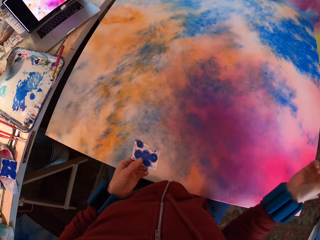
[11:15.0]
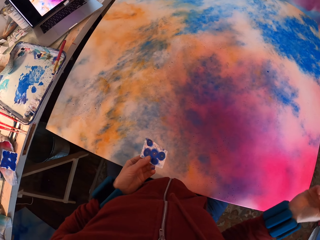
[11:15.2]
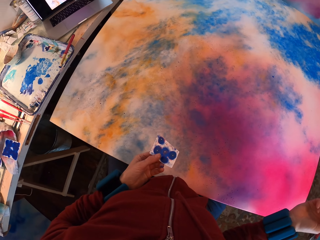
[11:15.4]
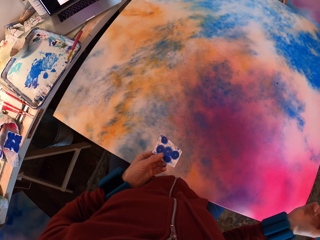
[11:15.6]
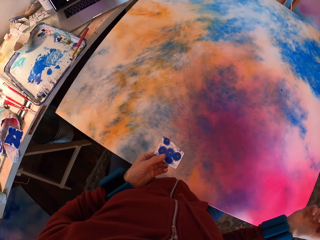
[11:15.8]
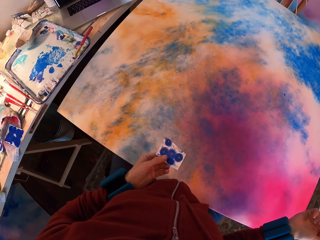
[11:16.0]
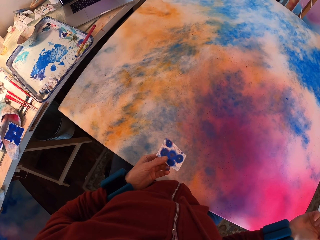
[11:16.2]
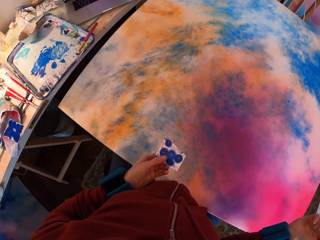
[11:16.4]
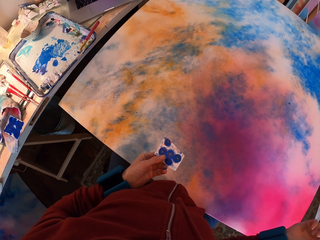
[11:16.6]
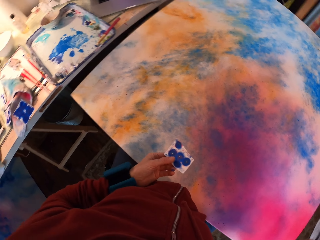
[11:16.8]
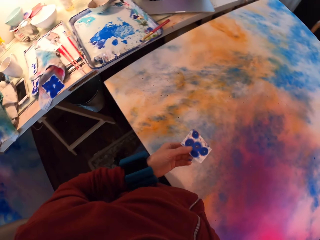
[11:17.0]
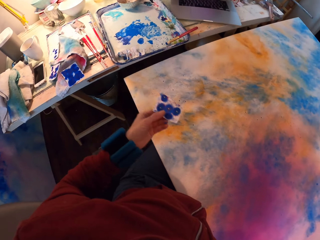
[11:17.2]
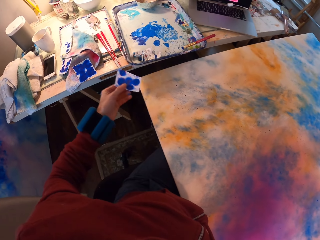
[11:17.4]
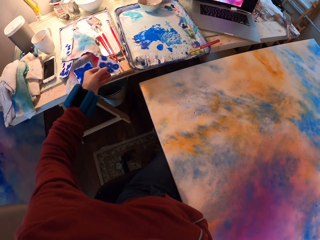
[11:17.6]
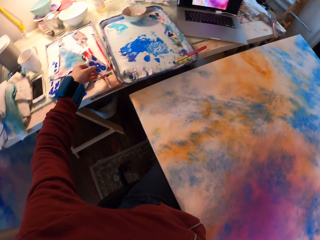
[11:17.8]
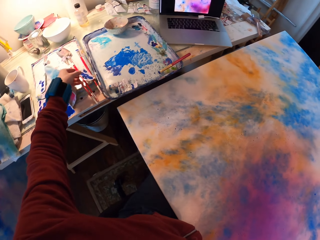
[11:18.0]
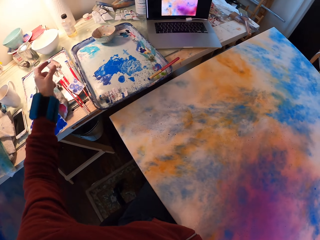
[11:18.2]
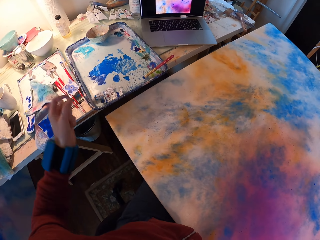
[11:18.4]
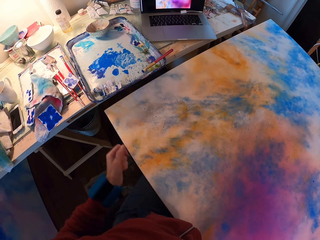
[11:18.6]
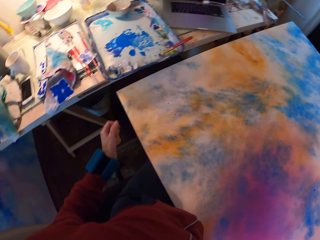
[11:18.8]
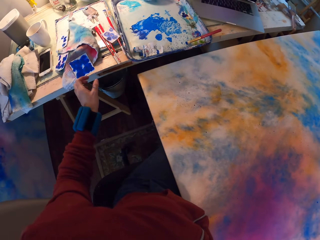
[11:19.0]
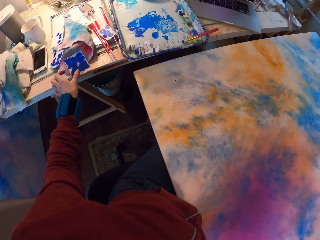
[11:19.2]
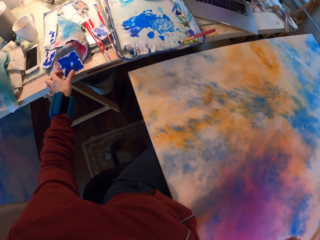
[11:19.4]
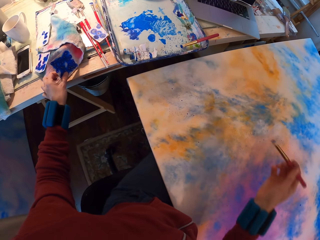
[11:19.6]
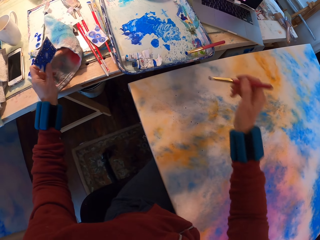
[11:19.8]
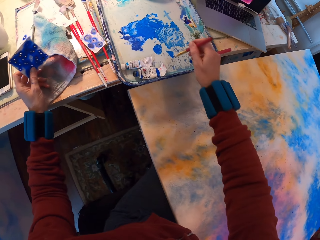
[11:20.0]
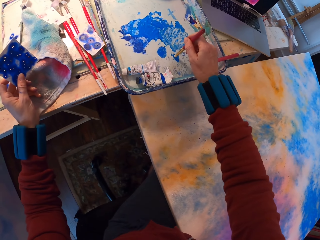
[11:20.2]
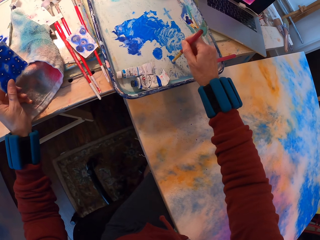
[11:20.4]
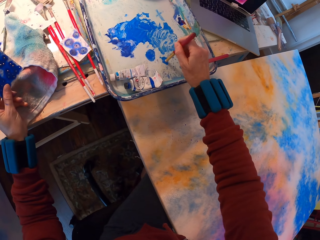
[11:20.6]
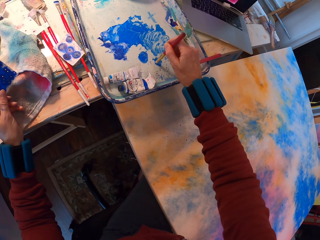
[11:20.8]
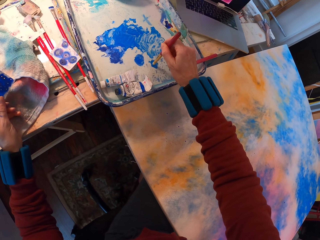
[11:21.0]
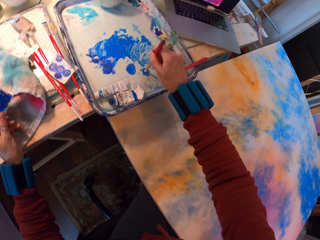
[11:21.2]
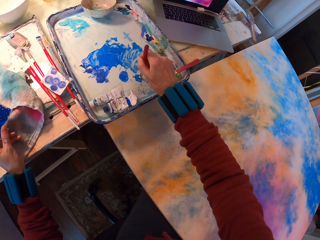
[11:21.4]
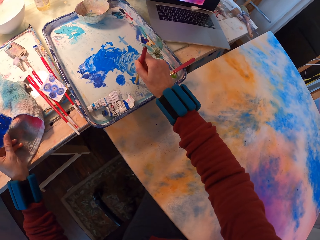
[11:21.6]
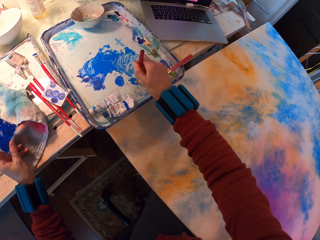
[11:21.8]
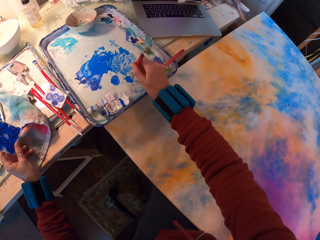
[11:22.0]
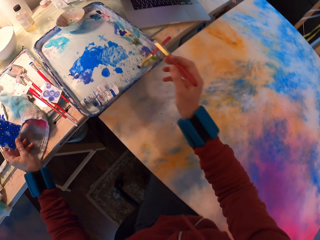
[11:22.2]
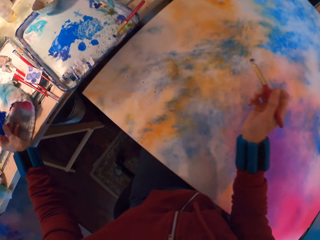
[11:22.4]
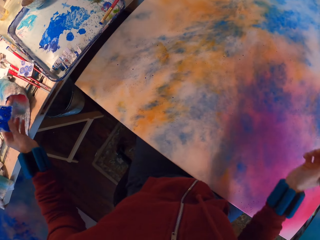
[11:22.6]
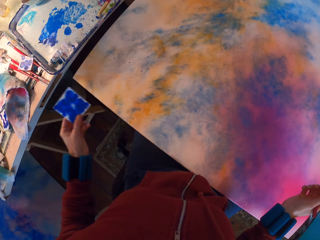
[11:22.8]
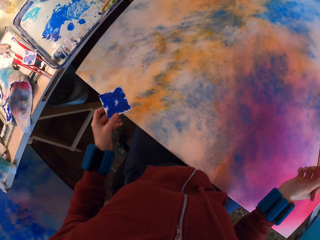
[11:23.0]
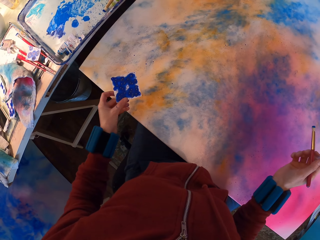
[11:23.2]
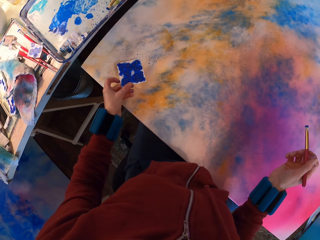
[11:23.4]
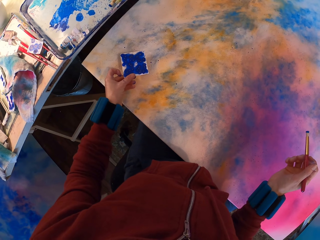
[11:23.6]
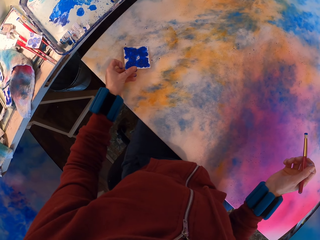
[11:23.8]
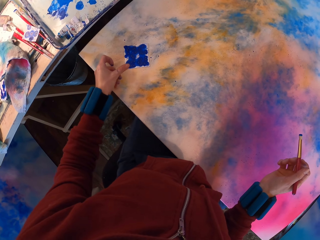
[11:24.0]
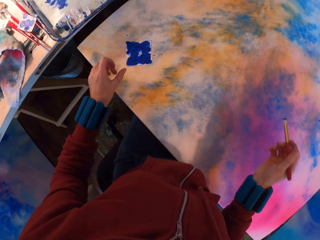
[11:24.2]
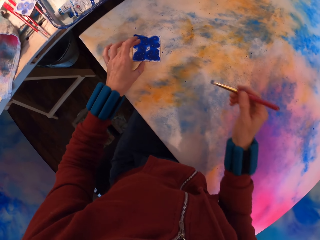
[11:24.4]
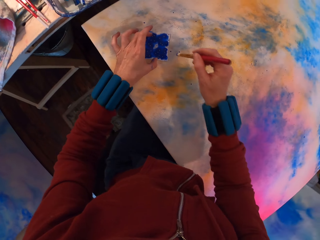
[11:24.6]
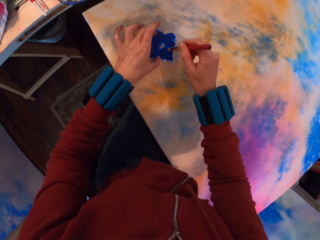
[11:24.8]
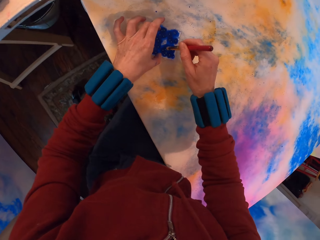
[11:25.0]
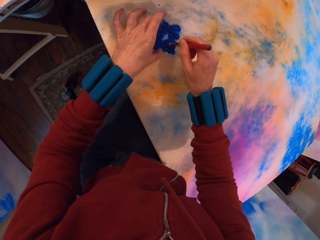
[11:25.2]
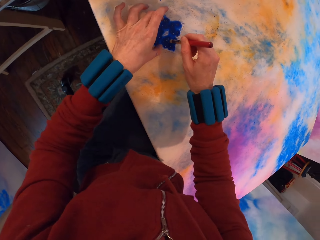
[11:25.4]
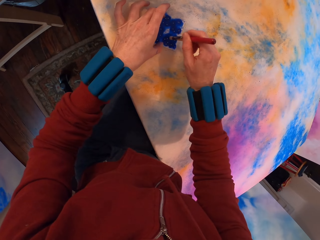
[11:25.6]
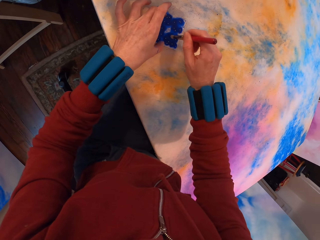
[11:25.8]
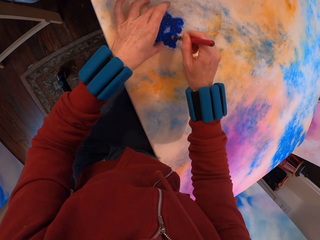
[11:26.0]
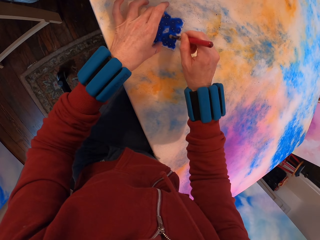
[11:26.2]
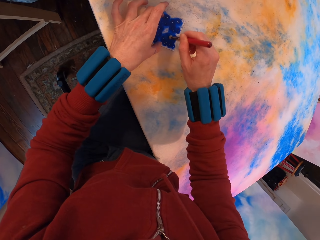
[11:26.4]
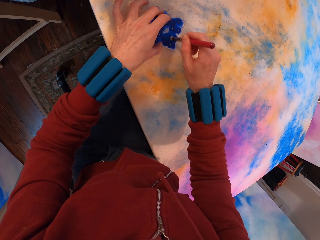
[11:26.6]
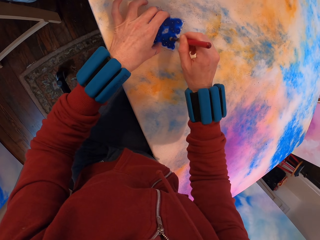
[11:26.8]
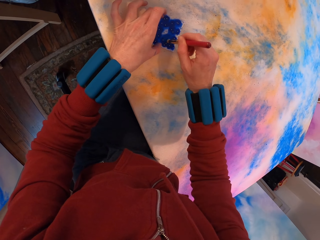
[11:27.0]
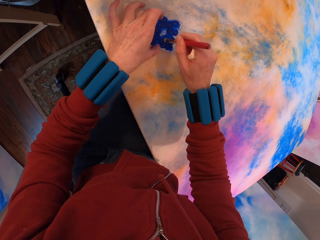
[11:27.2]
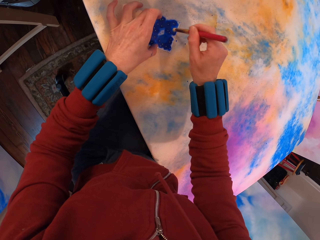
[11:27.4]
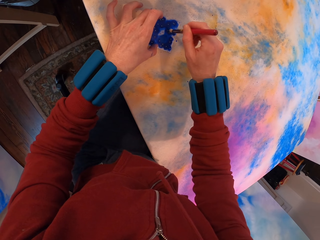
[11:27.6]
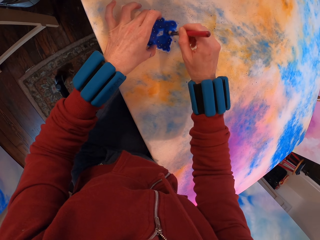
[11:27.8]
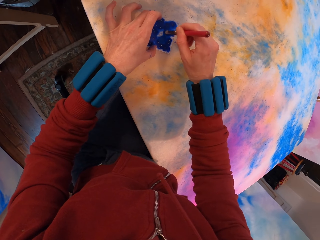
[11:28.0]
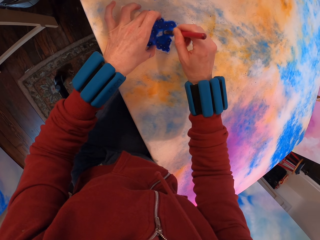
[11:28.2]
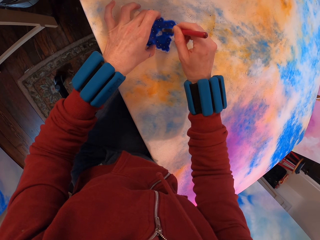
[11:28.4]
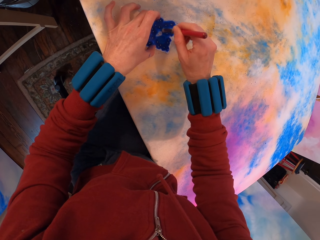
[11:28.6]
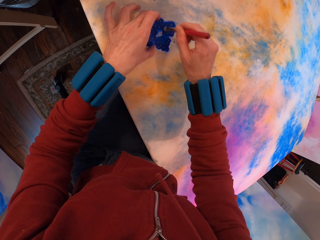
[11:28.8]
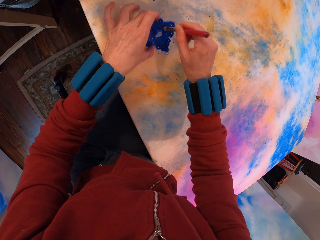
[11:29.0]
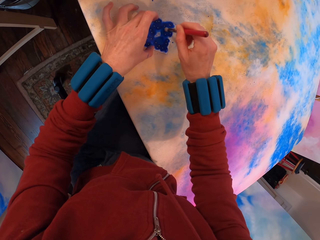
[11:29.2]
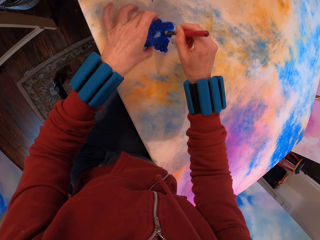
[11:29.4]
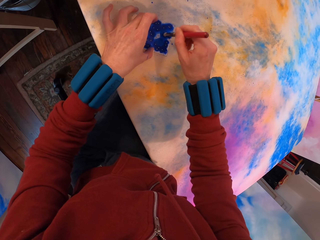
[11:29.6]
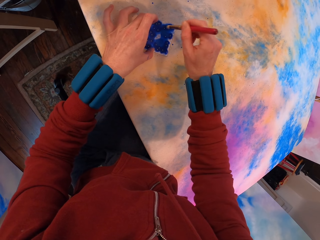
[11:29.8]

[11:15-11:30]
The camera wearer looks around. They place watercolor paper on the table. They pick up the paper. They rub paint in the tray with a brush. They apply paint with the brush on the painting.

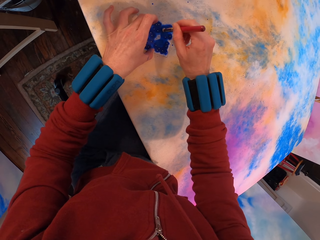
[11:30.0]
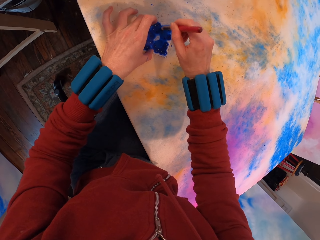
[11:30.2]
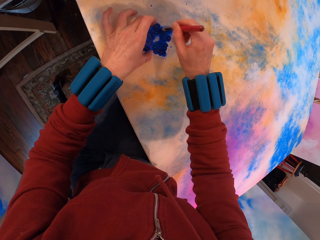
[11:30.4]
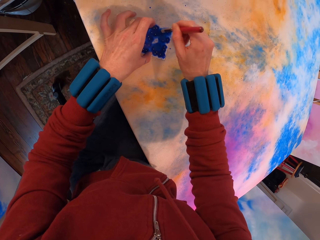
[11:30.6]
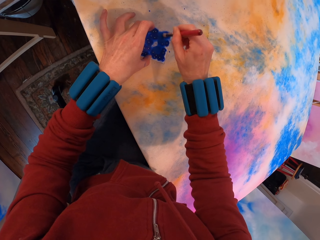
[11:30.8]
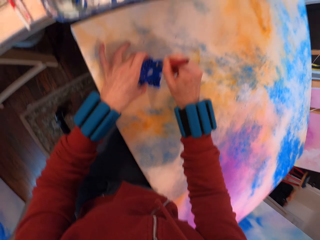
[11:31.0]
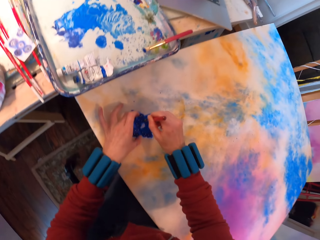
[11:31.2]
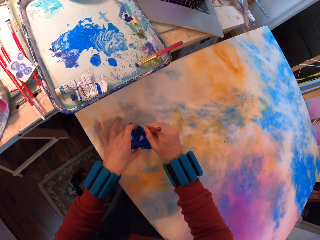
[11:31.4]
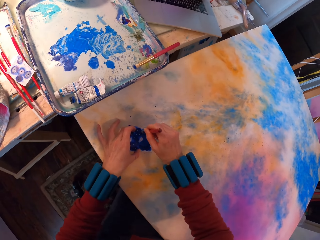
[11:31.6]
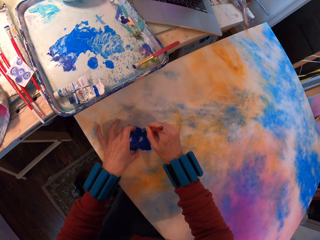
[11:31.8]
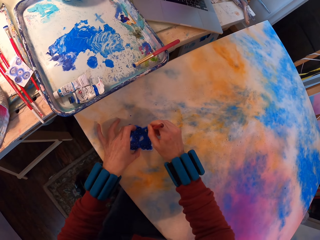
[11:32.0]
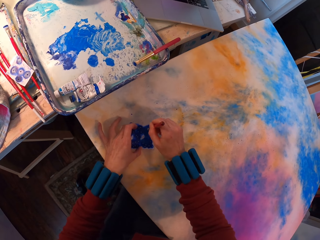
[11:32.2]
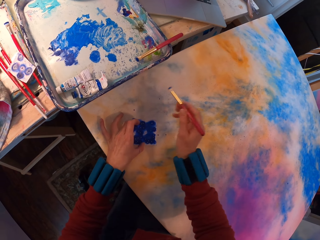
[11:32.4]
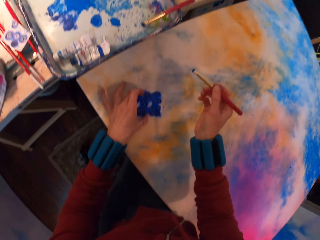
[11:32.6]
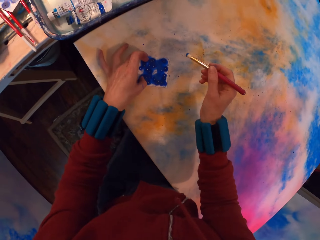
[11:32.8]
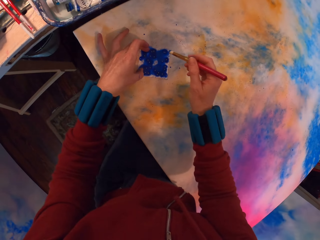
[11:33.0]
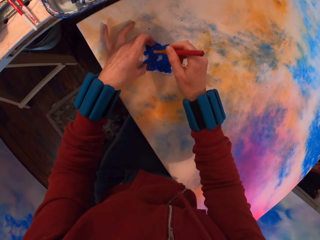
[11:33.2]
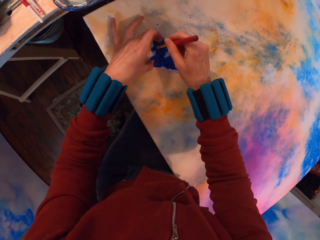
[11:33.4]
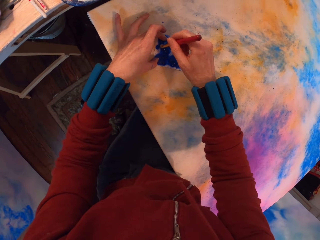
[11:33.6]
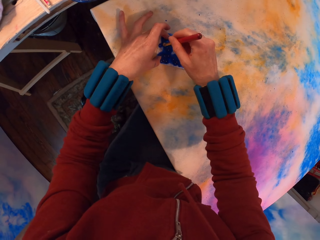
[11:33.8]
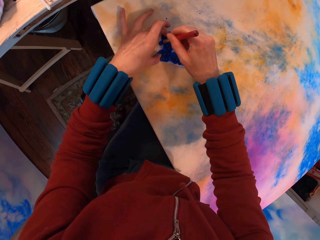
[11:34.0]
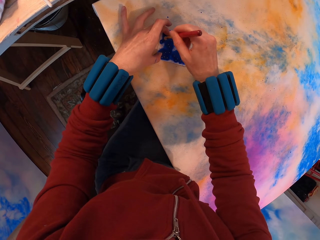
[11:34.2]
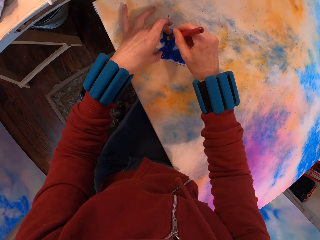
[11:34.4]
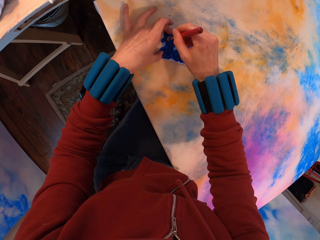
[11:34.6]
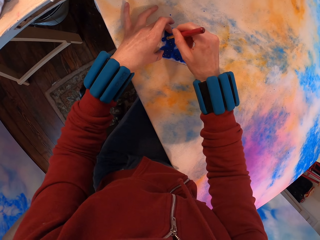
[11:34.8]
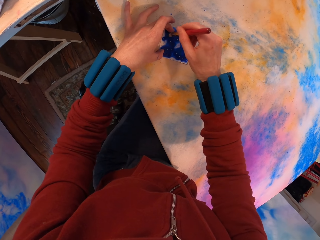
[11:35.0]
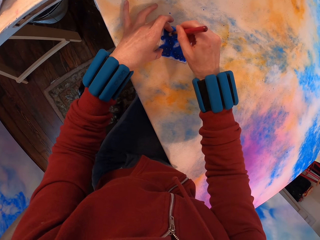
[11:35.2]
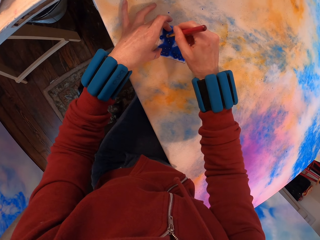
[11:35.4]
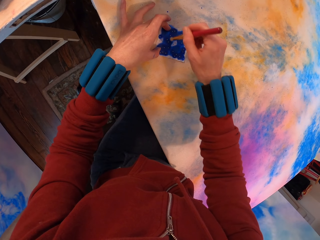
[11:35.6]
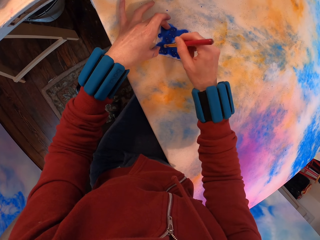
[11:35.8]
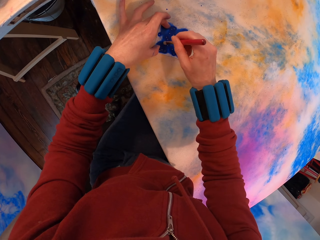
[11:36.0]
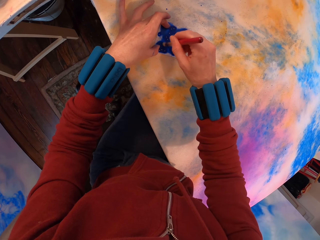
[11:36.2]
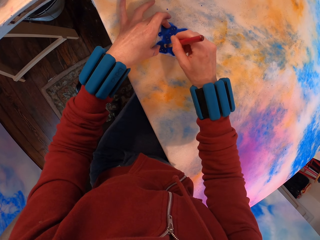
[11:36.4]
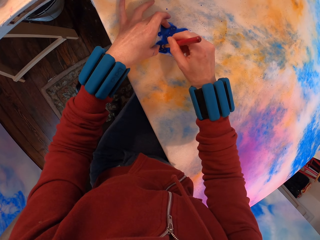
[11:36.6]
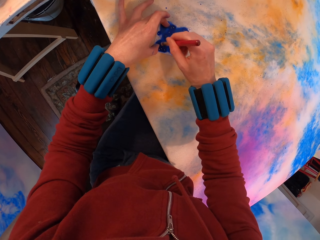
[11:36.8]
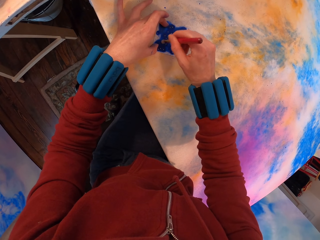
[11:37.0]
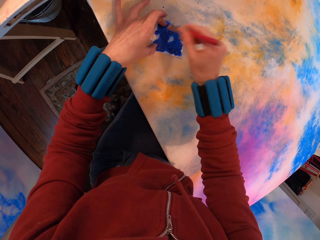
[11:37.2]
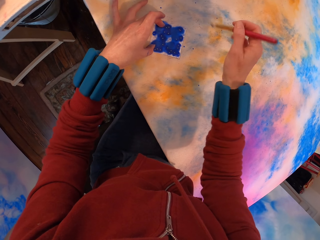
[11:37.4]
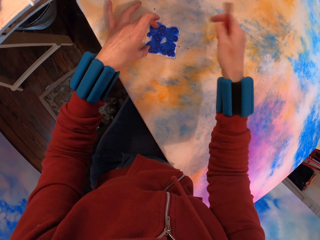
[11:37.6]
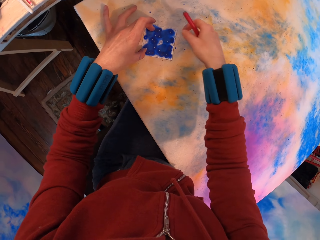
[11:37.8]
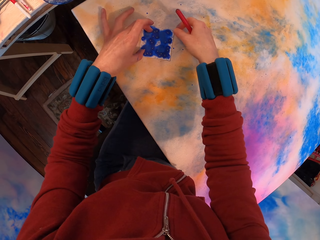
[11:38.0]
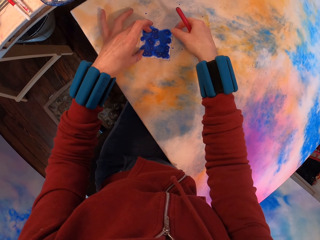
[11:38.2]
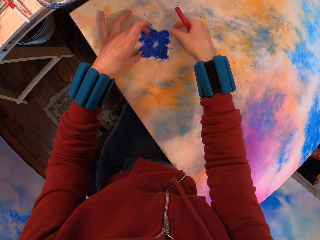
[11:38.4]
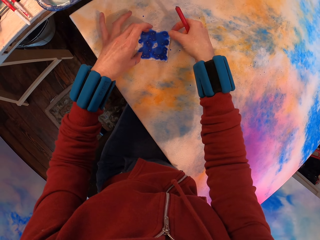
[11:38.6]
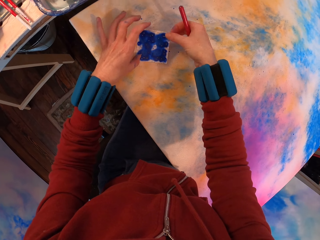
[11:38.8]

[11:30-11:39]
The camera wearer looks around.
